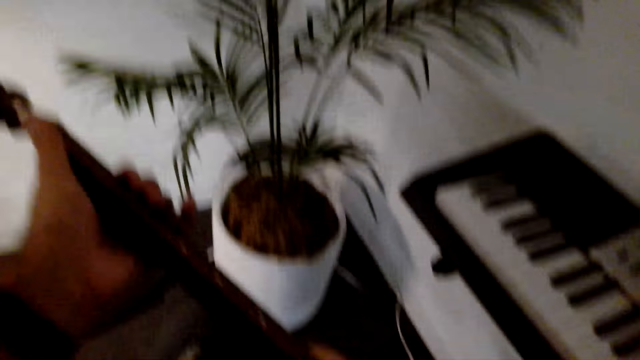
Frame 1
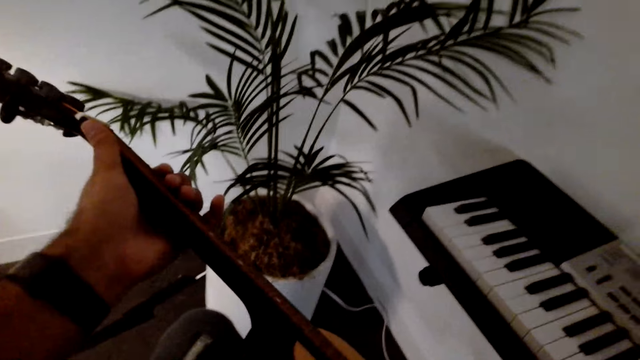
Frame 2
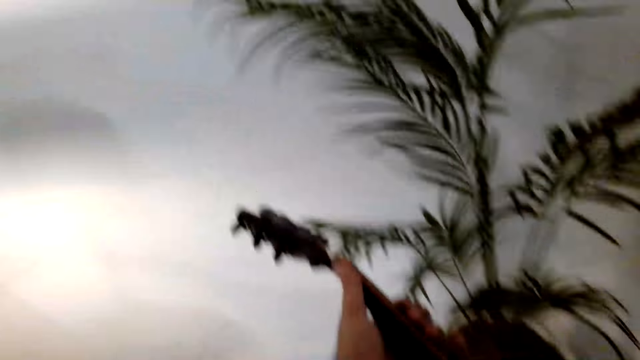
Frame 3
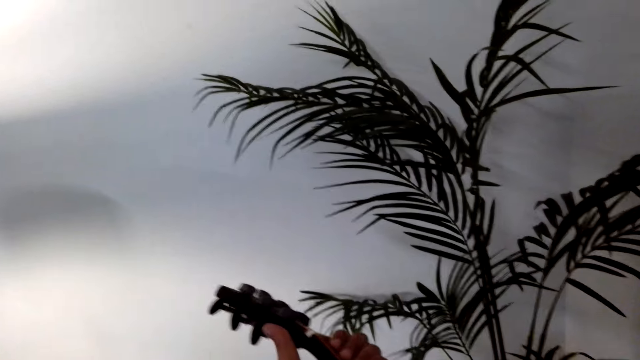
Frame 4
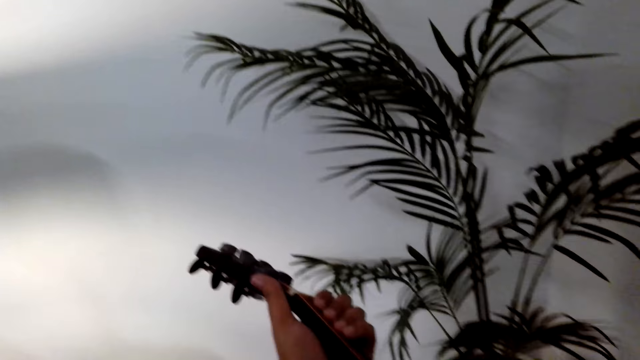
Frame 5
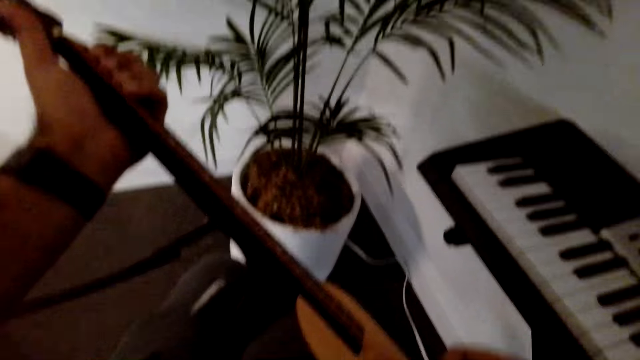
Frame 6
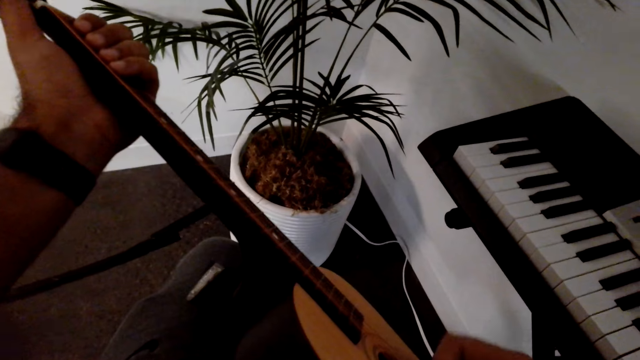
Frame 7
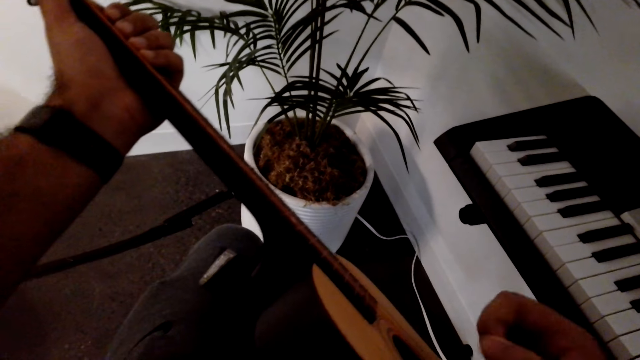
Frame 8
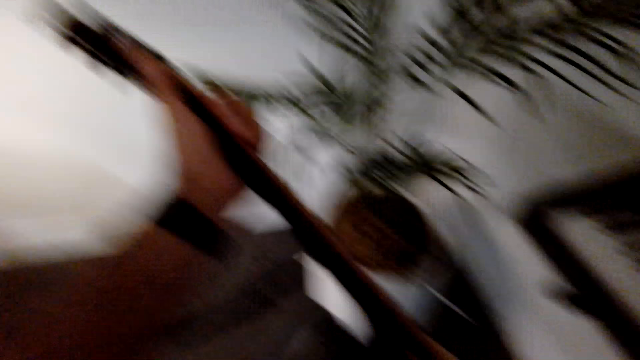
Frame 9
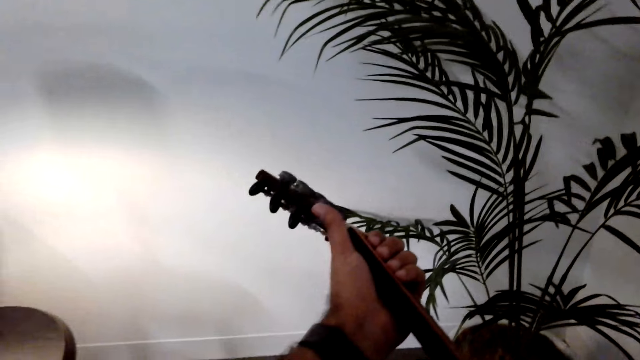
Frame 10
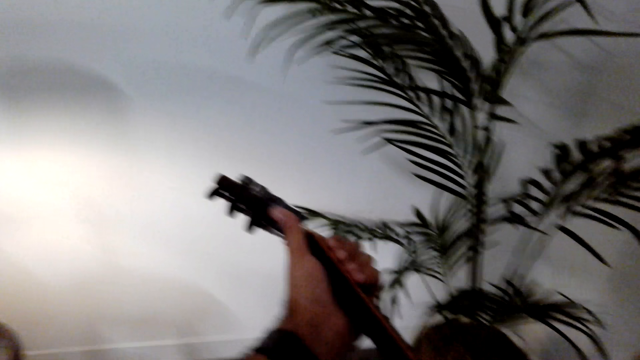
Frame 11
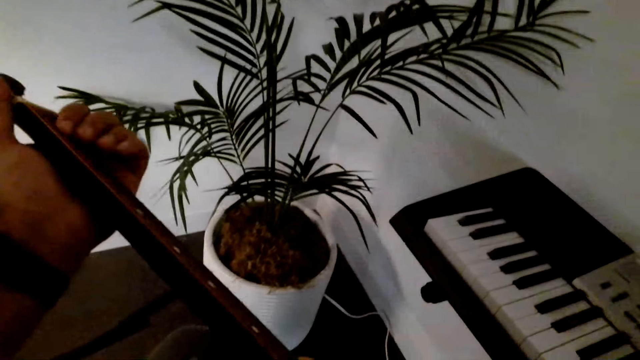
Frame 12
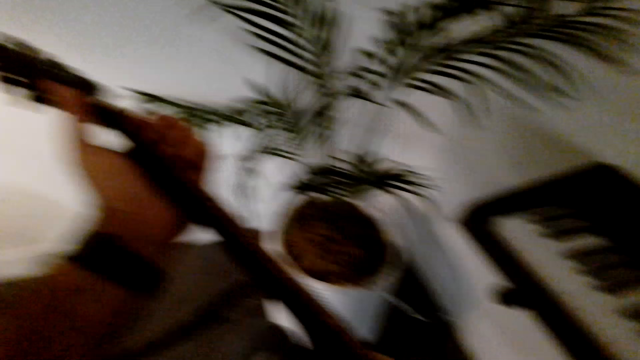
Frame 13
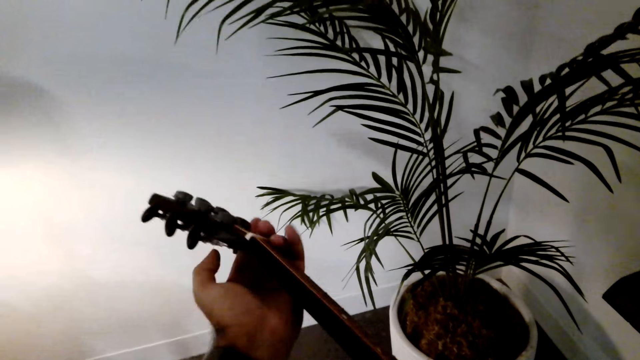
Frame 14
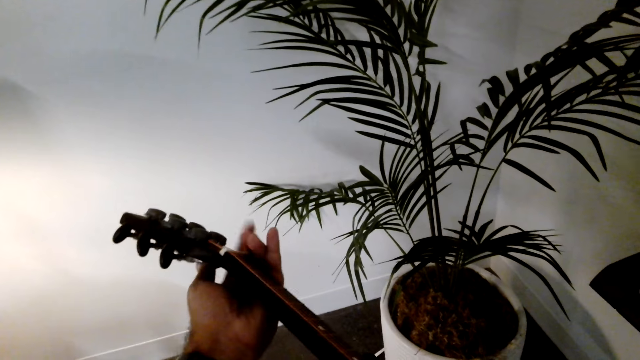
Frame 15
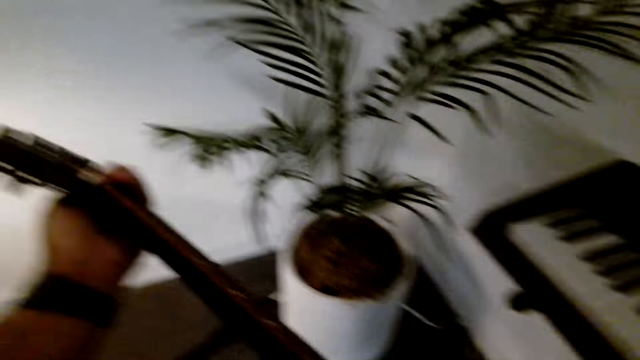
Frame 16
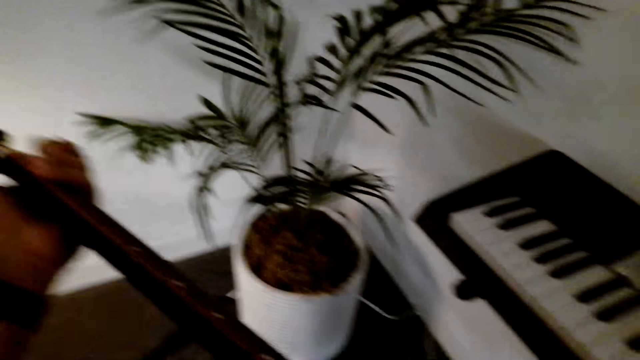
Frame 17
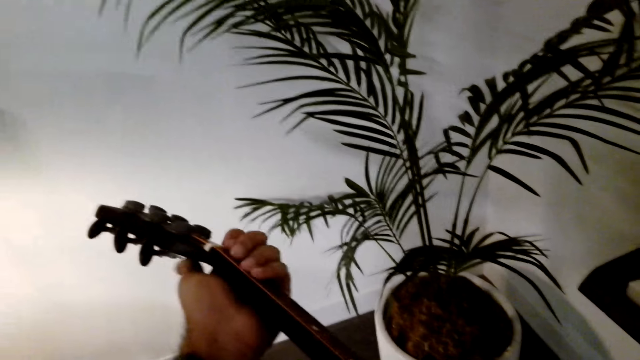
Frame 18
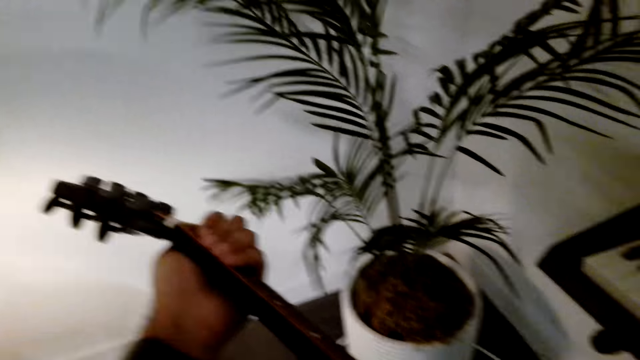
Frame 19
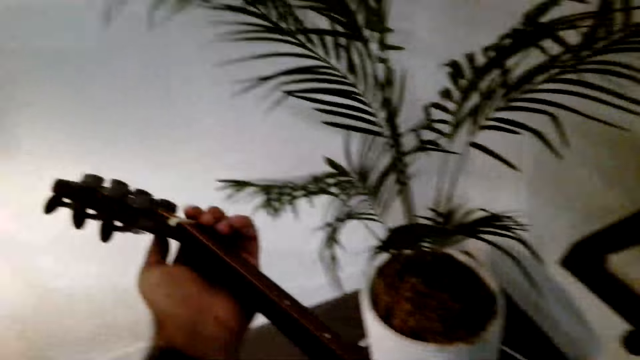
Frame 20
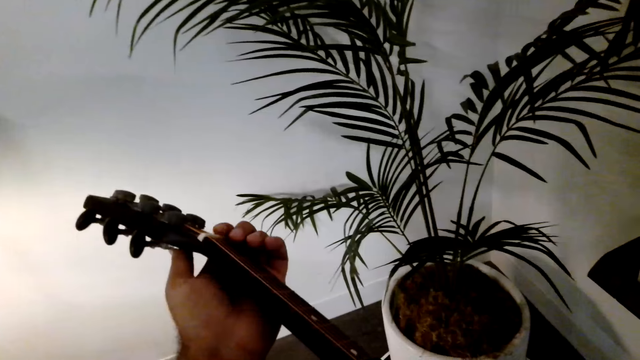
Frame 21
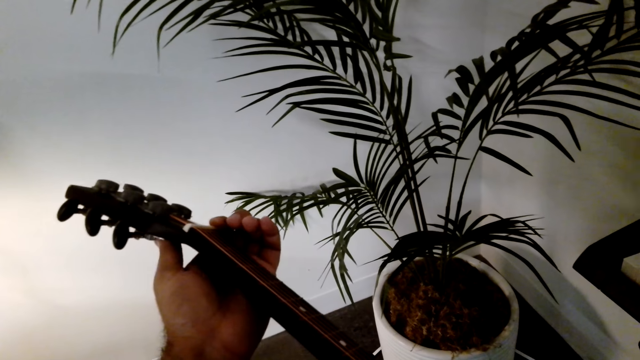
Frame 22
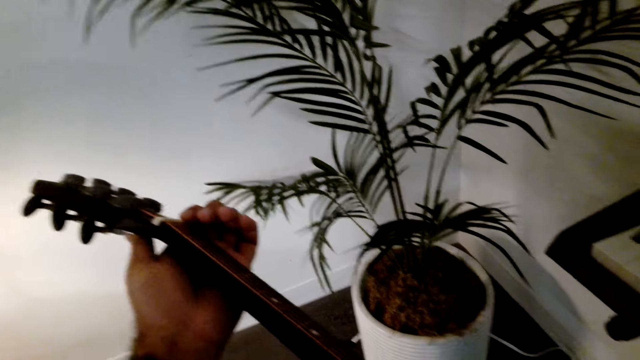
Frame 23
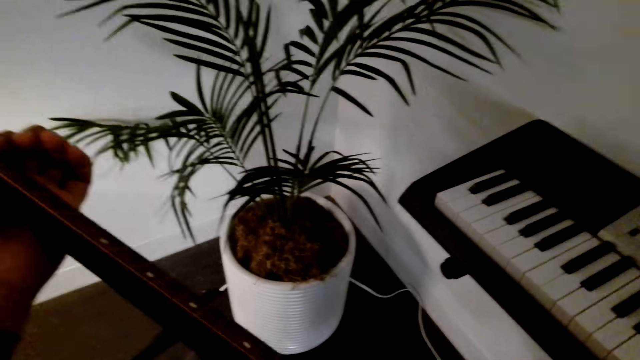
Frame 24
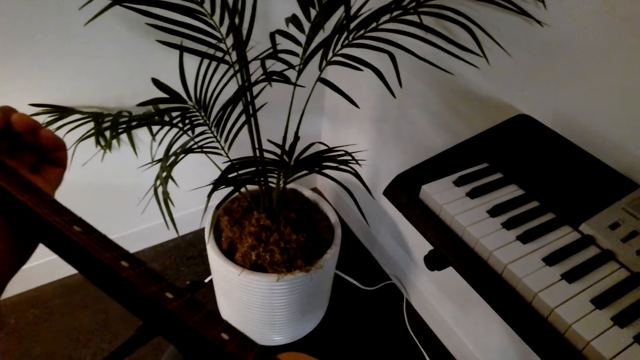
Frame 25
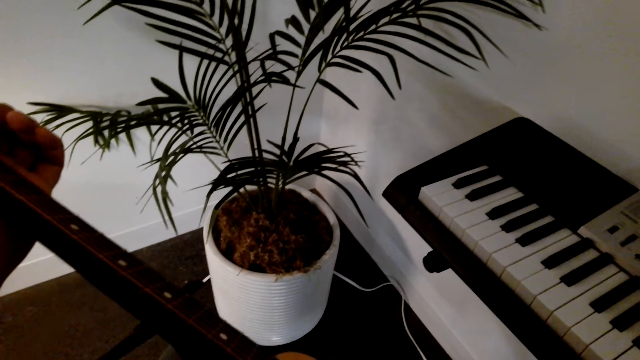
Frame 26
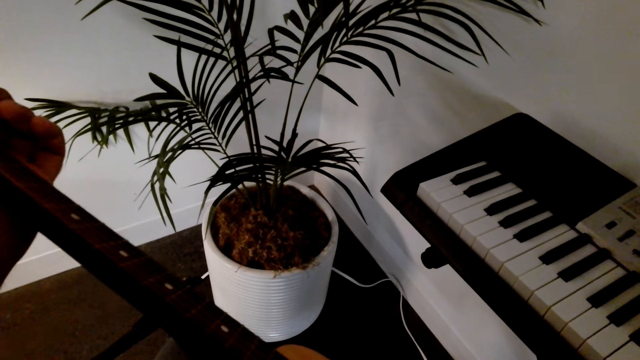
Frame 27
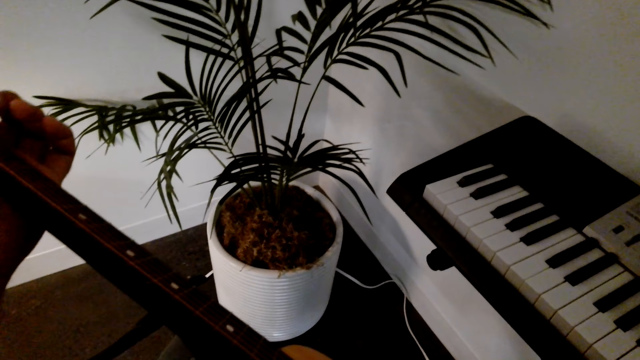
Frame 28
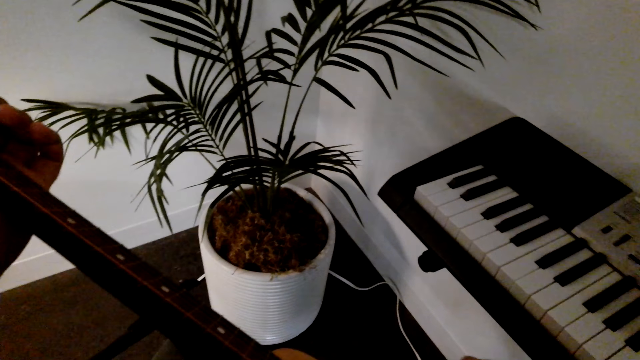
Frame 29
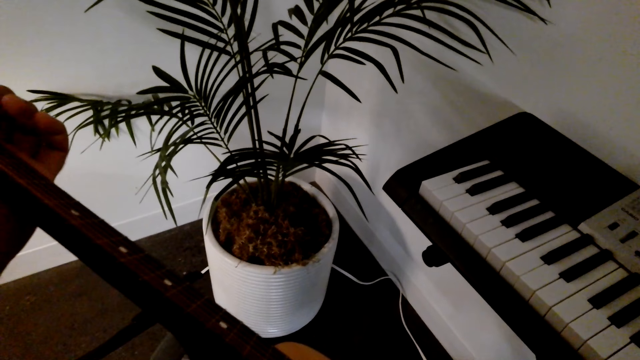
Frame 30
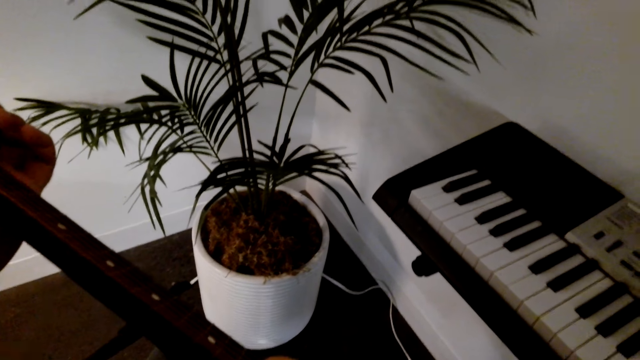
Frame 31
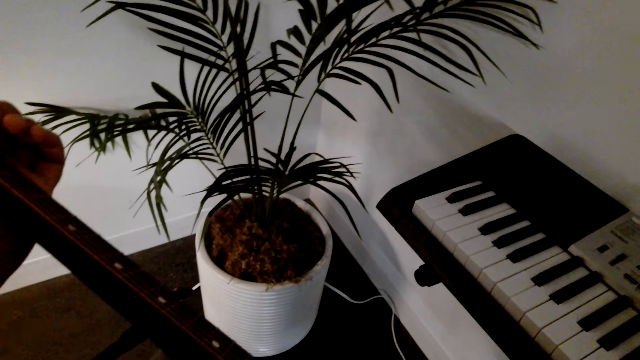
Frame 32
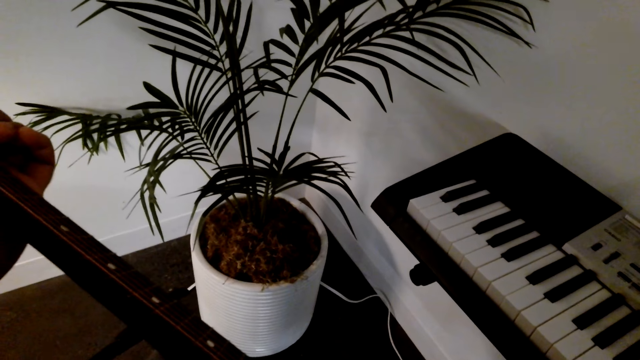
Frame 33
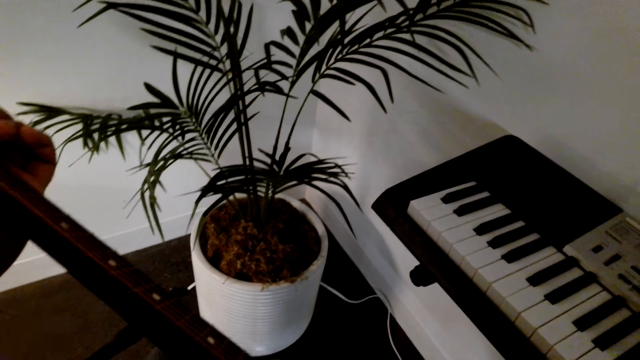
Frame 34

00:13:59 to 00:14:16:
The camera wearer moves his left hand on the guitar. He plays the guitar.

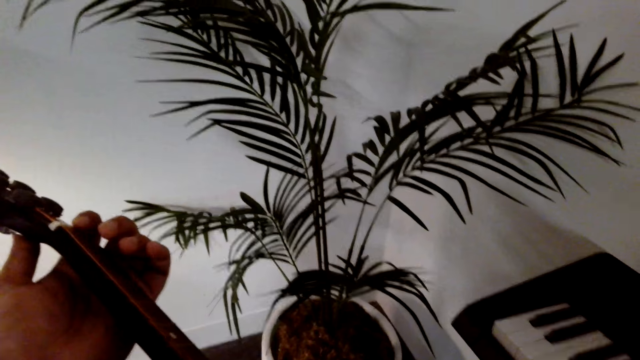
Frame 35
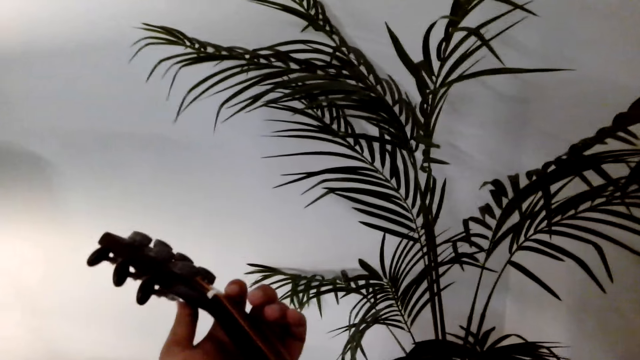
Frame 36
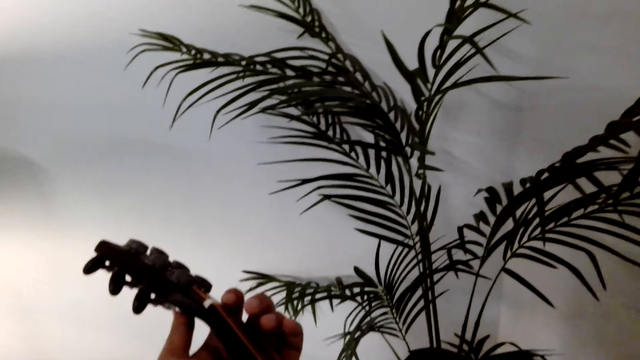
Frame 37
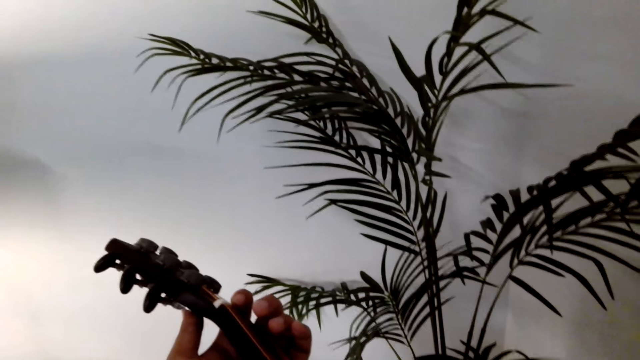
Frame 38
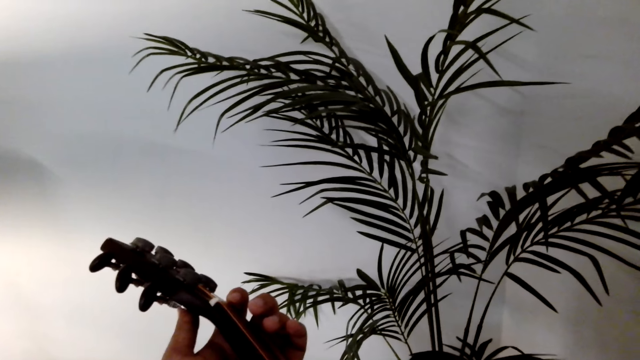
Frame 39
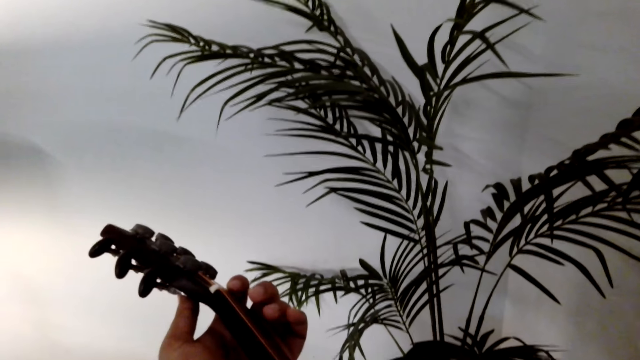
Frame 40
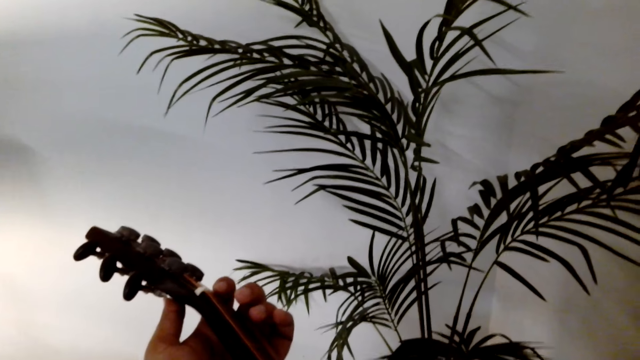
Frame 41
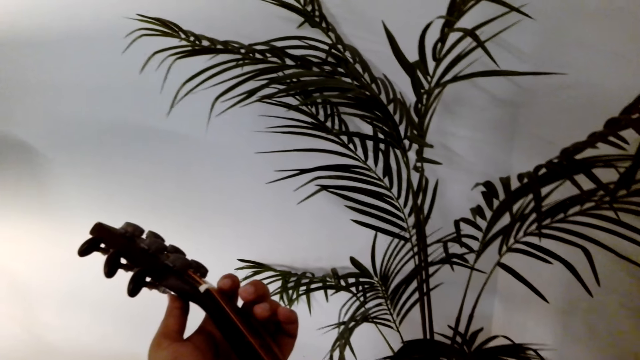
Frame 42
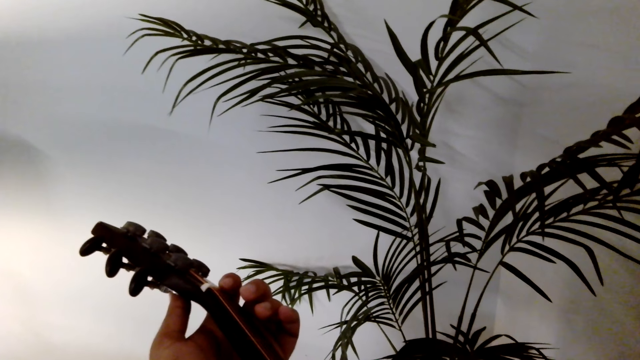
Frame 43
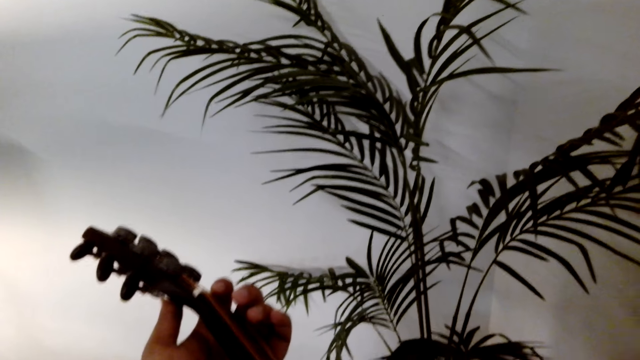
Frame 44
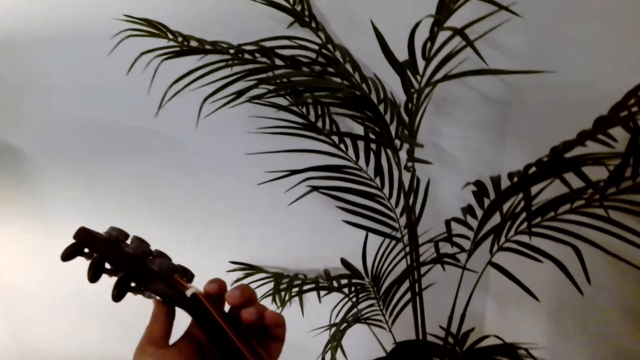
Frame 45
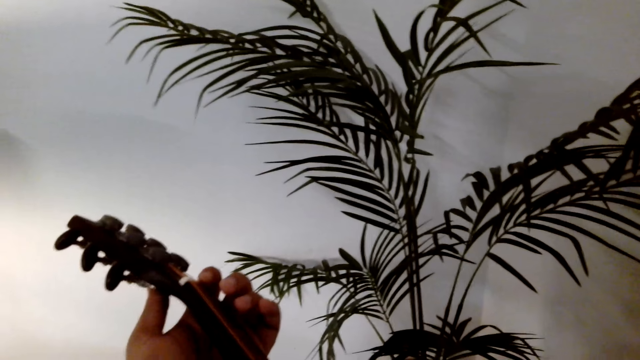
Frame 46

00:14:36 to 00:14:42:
The camera wearer plays a guitar.
